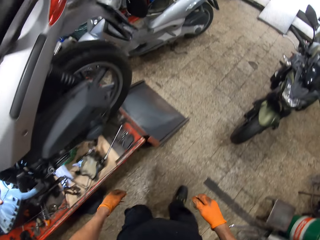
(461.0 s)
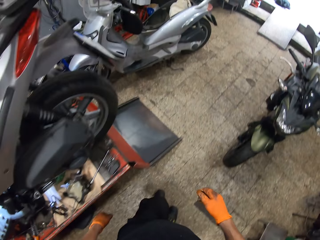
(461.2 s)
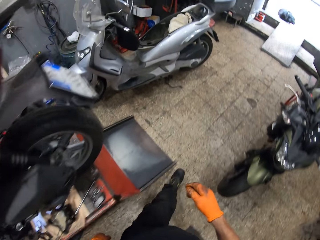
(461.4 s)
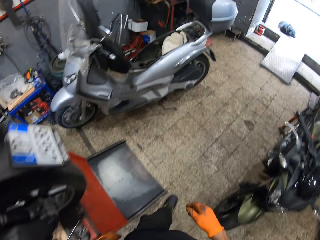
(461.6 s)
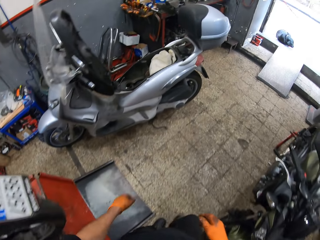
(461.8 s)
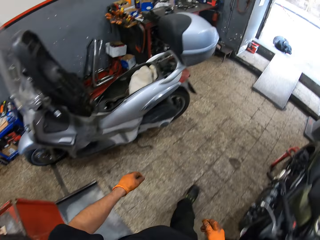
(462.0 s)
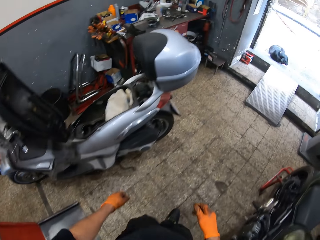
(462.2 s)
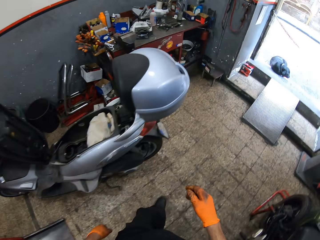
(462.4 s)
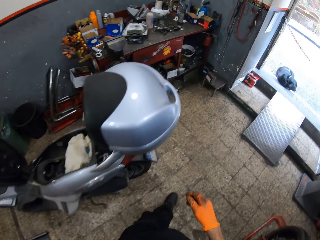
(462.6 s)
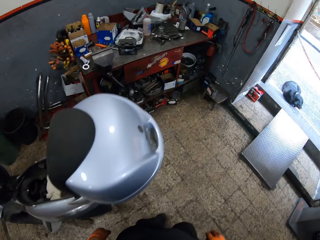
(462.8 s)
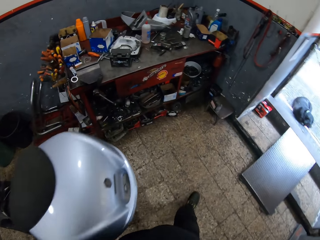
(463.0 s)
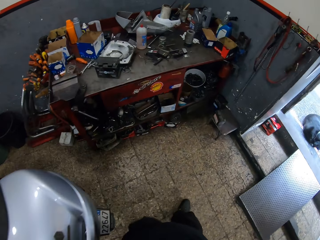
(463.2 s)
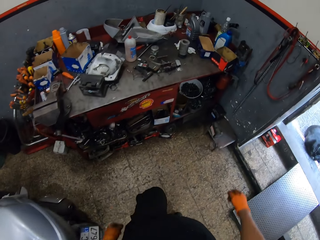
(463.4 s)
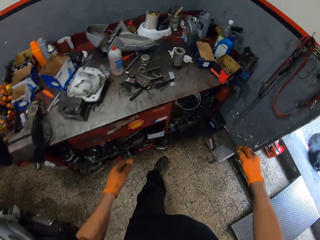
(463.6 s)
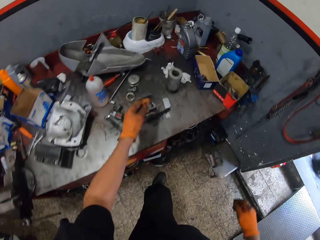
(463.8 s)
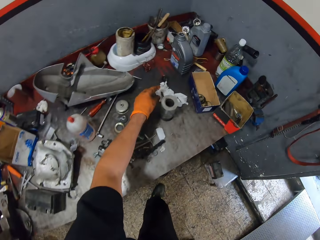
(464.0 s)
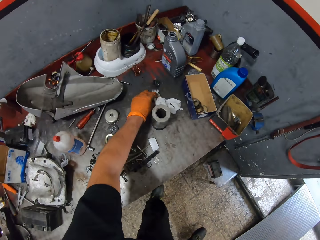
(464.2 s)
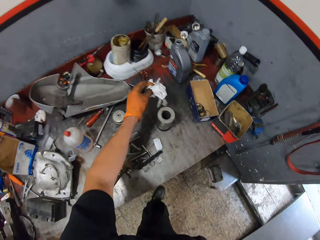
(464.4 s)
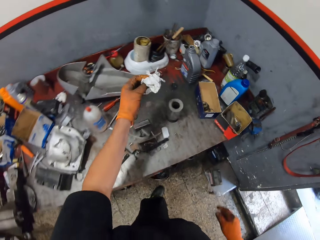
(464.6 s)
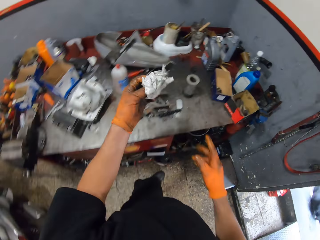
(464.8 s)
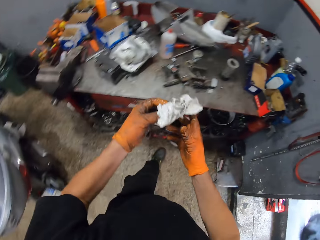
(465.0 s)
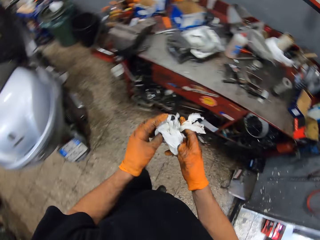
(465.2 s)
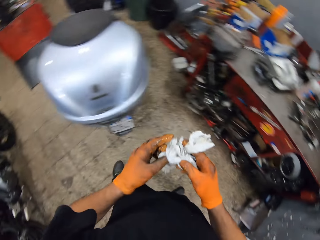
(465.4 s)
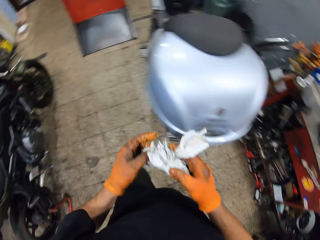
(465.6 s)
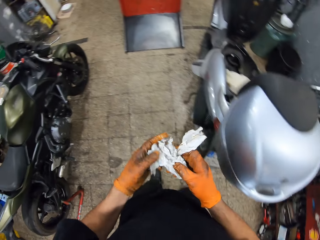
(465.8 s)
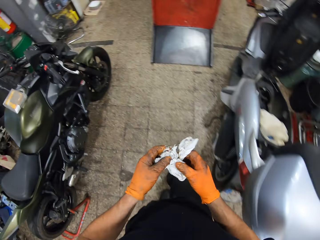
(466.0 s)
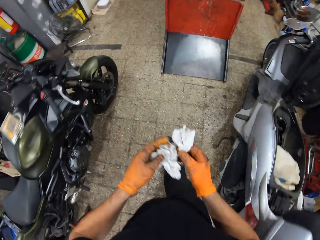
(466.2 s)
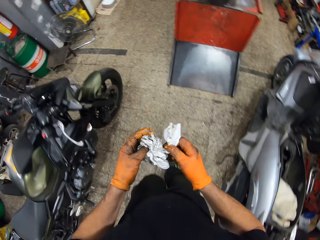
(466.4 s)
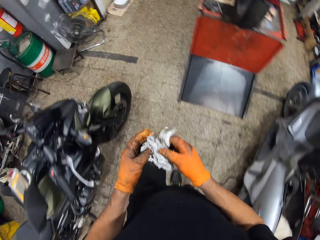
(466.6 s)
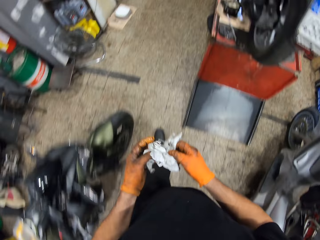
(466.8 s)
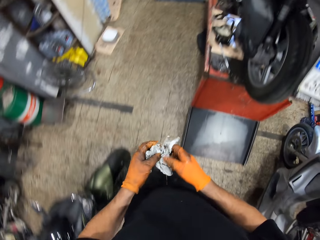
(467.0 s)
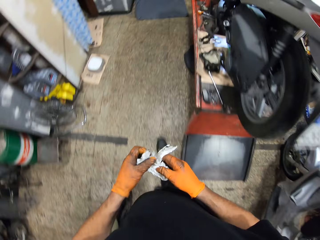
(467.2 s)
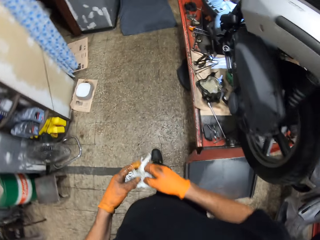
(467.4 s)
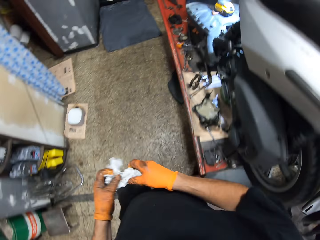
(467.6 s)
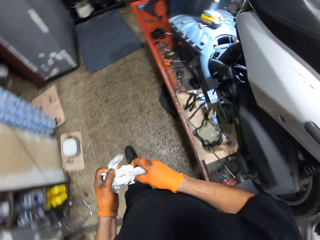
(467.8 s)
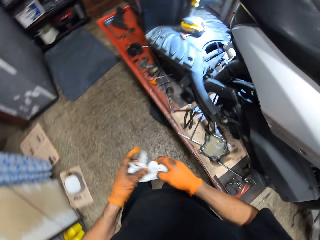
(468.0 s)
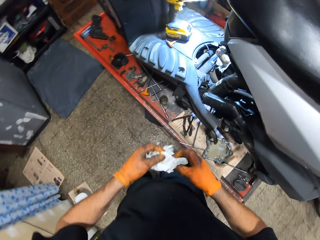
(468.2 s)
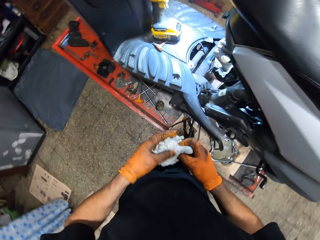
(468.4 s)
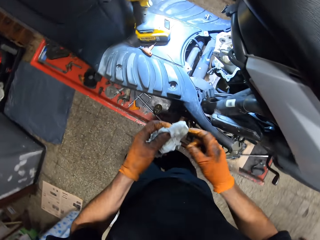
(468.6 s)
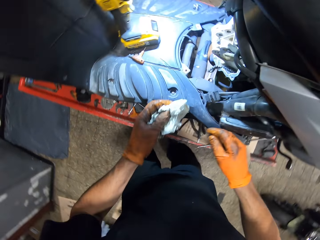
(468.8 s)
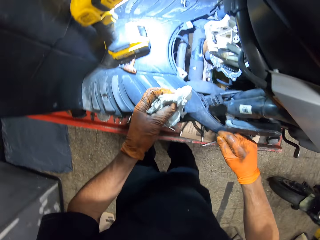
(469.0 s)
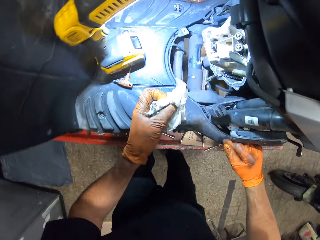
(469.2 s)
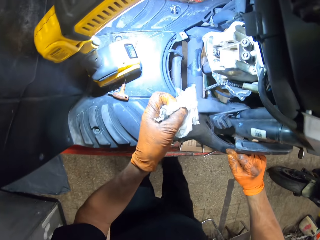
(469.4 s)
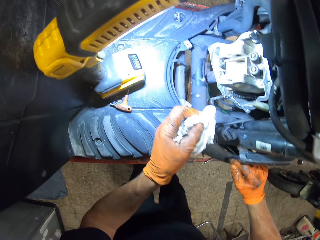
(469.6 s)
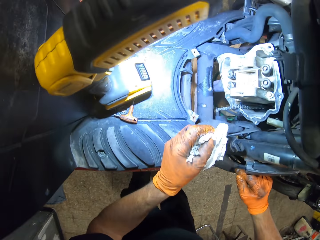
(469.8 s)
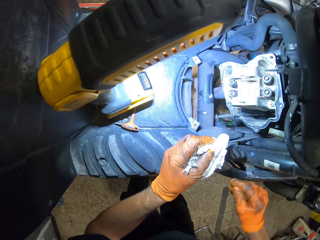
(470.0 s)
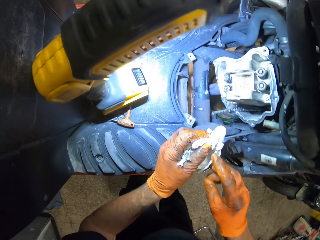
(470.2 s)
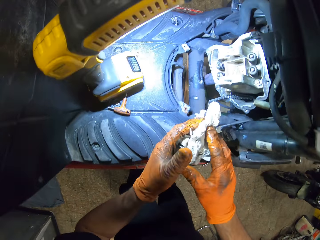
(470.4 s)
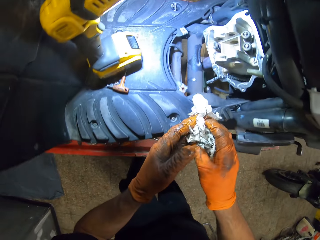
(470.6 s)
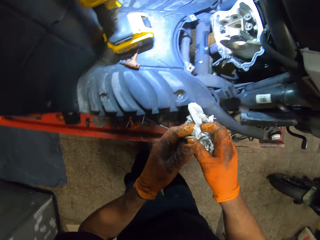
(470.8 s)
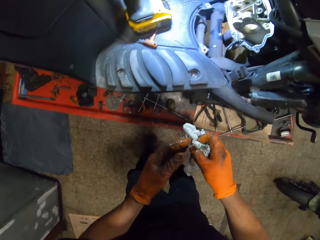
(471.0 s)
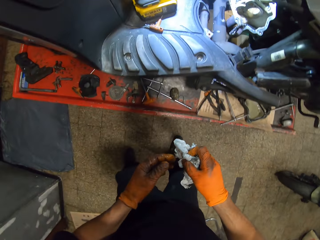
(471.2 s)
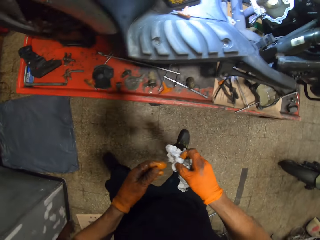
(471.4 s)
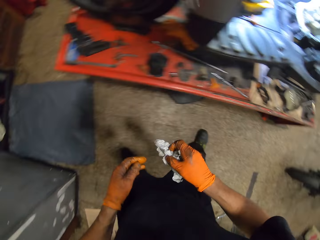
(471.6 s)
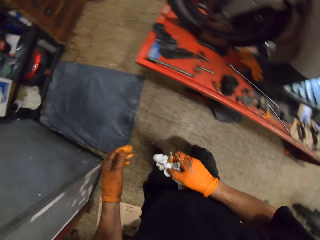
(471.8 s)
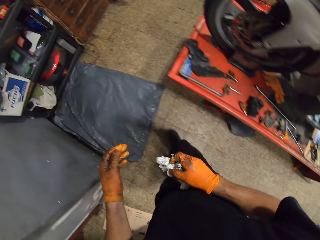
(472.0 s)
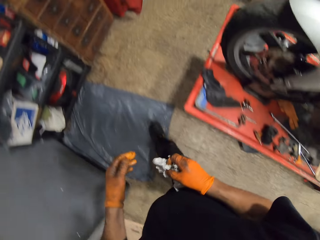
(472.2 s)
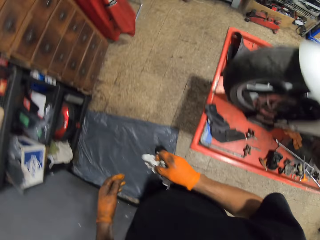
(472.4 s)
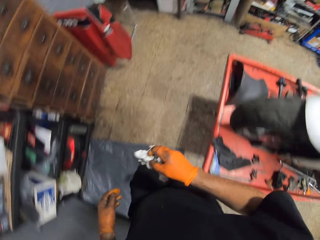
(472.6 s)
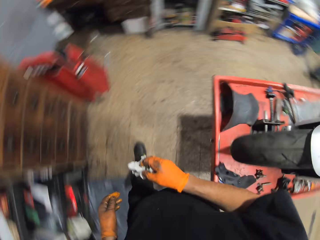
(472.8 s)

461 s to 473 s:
The camera wearer walks around the room. He picks up a tissue on a table with his gloved left hand. He holds the tissue with both gloved hands. He walks around the room. He holds the tissue with his gloved right hand. He rests his gloved right hand on the motorcycle. He holds the tissue with both gloved hands. He holds the tissue in his gloved right hand.

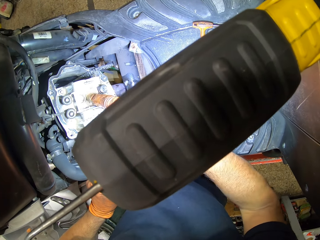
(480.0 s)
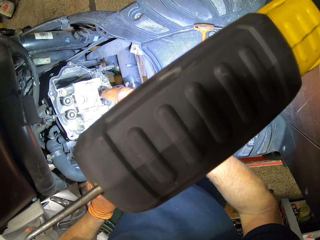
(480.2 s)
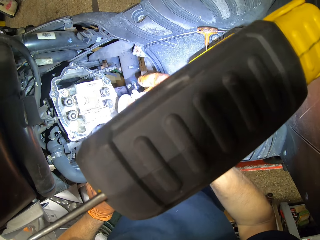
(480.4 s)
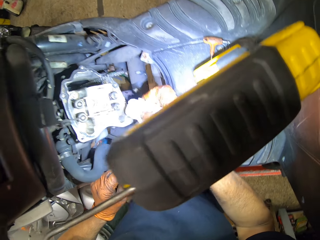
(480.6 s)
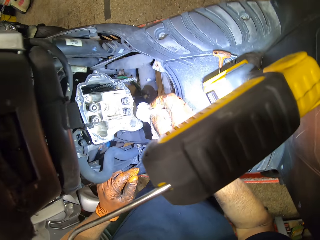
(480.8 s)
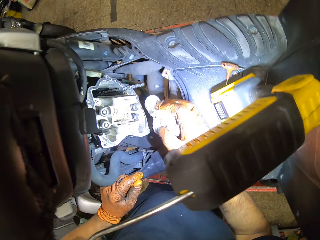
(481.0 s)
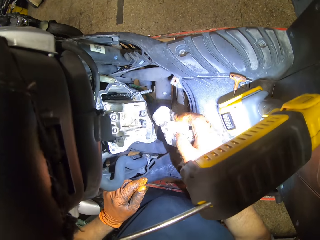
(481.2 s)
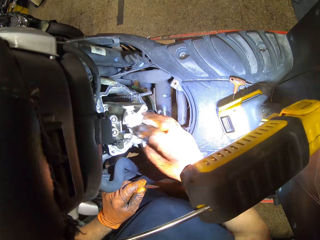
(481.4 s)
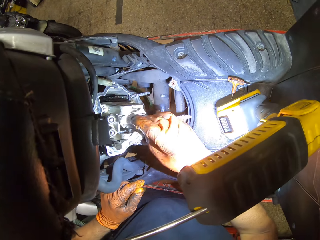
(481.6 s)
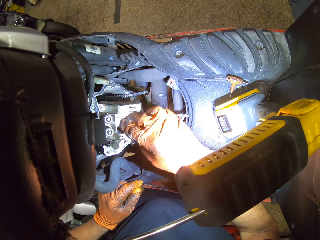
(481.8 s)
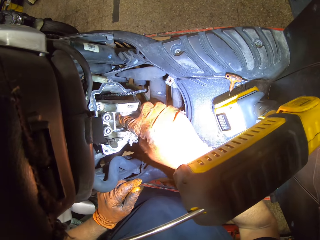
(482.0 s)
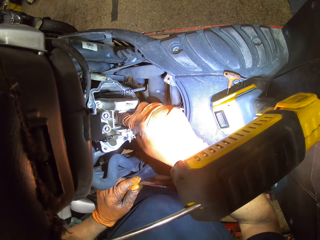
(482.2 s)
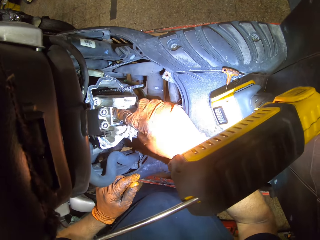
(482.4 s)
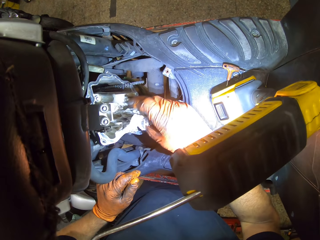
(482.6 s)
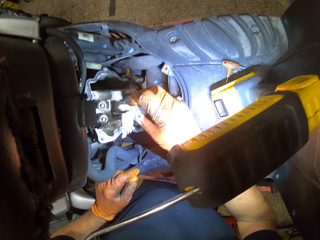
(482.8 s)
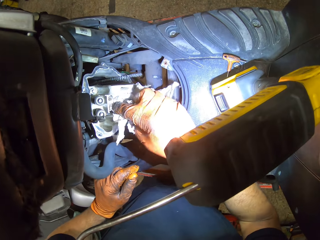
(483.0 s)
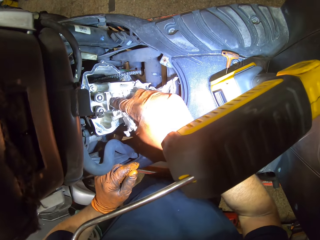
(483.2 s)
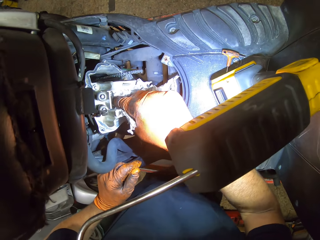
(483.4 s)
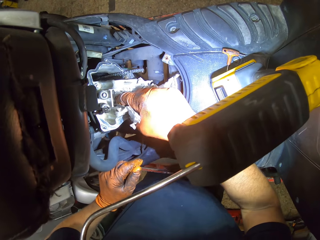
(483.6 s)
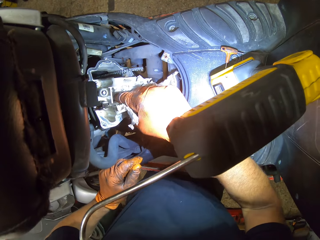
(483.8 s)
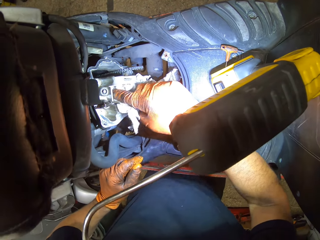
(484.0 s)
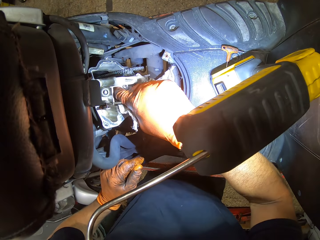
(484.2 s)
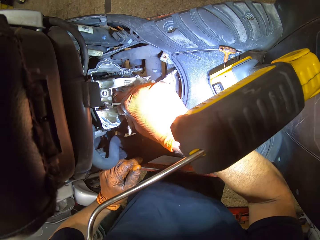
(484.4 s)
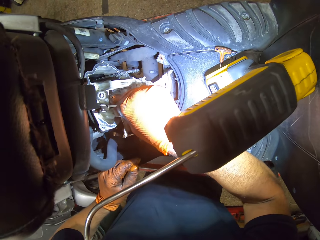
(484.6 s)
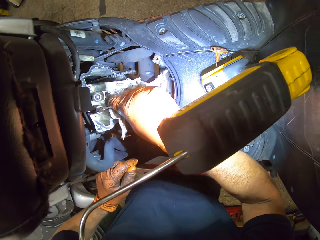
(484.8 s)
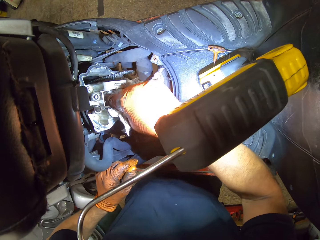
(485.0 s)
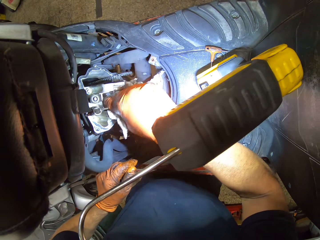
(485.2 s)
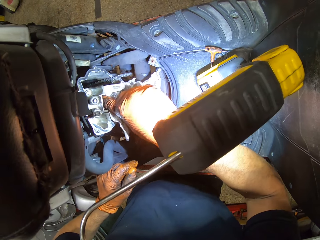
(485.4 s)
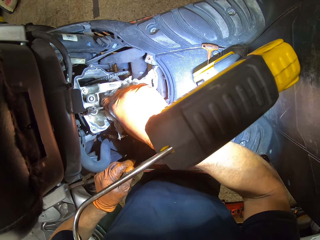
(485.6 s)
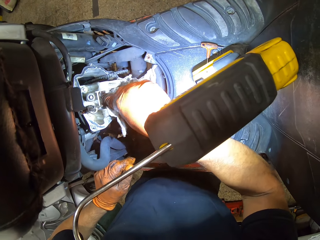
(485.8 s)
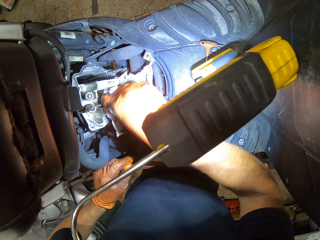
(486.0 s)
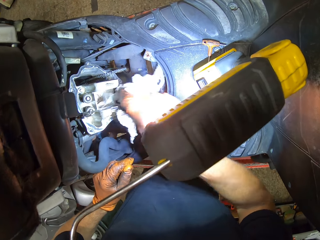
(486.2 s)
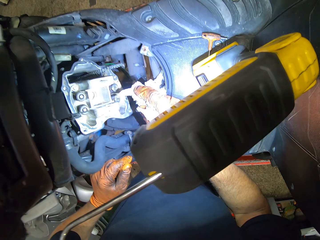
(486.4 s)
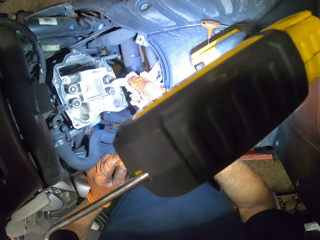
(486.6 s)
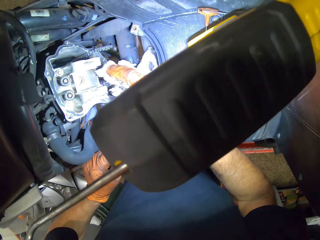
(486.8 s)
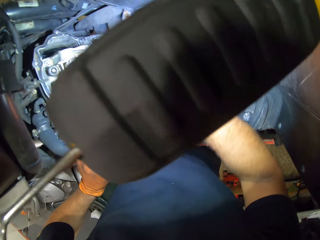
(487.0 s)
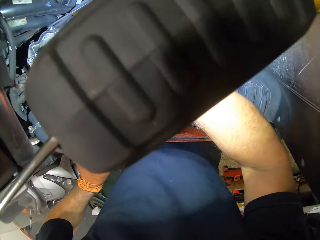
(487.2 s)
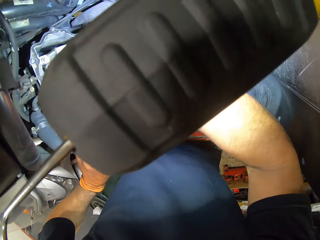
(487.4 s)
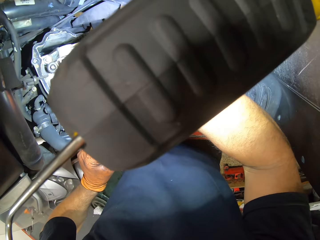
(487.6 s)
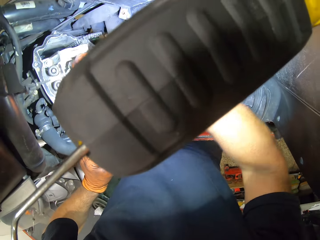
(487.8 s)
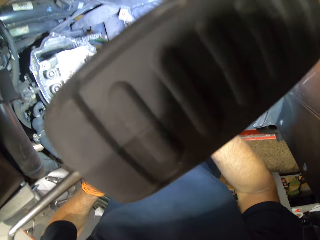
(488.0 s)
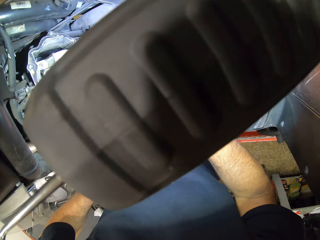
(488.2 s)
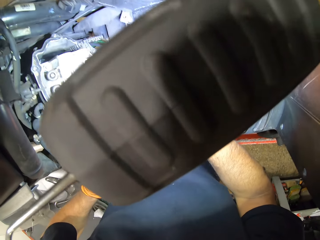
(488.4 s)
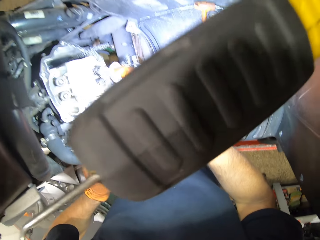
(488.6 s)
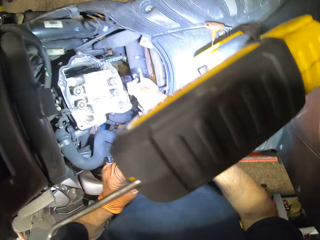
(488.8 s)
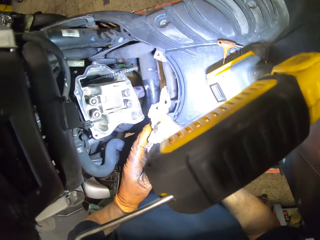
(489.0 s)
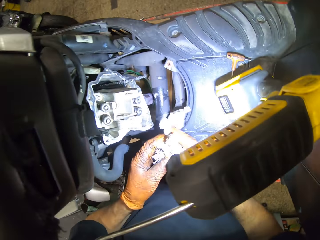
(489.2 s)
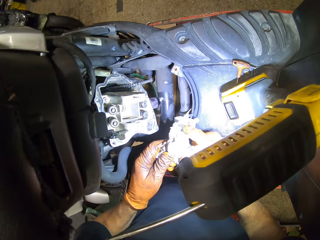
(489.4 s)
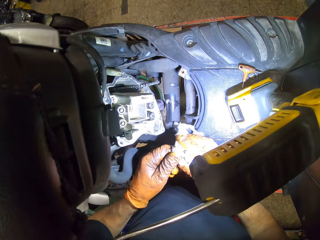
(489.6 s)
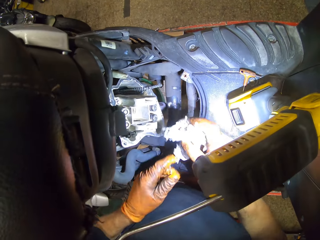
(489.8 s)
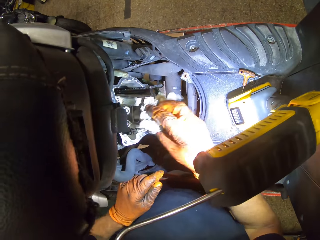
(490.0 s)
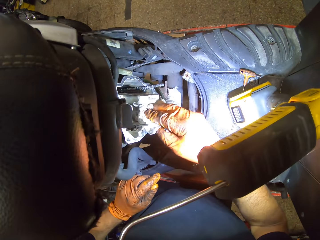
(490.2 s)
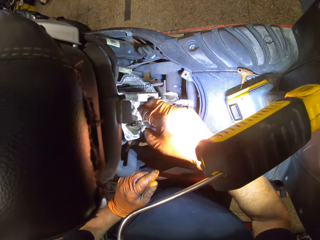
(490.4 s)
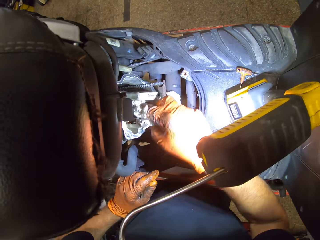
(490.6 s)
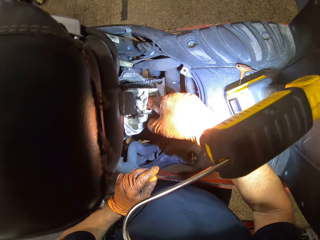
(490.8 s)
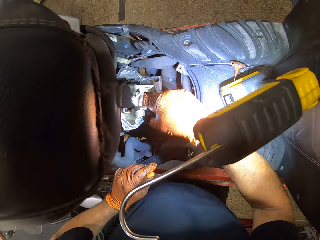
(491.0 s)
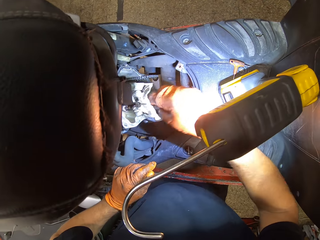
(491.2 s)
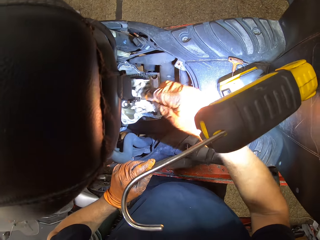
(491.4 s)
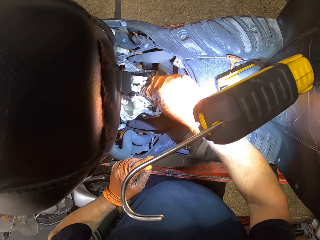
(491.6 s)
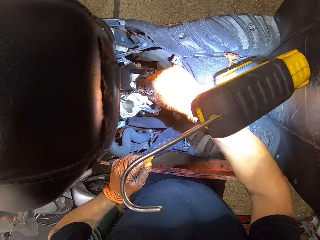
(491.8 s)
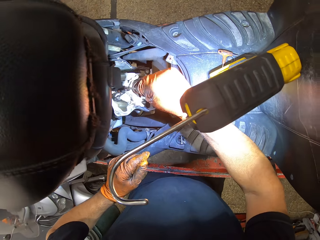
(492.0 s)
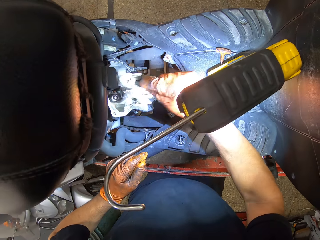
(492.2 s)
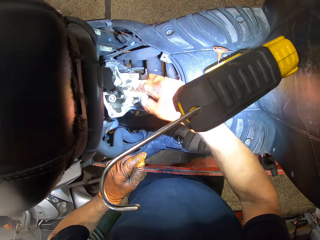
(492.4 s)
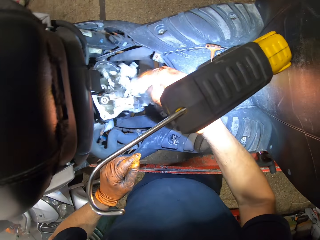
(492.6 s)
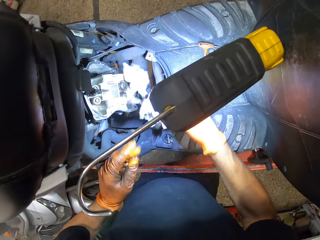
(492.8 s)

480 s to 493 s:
The camera wearer cleans the engine block with the tissue in his gloved right hand. He holds the tissue in both gloved hands. He cleans the engine block with the tissue in his gloved right hand.
